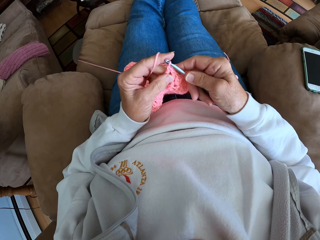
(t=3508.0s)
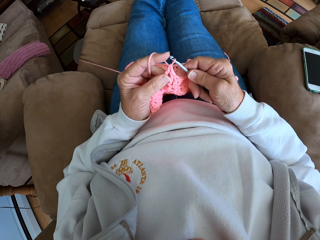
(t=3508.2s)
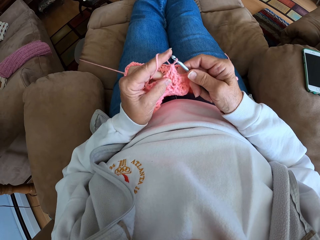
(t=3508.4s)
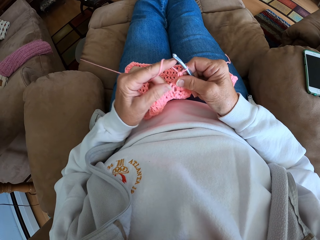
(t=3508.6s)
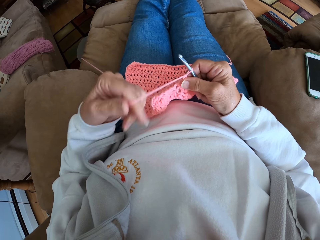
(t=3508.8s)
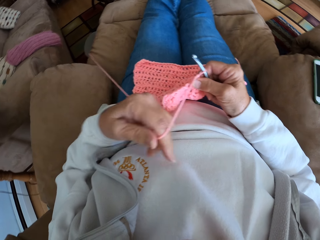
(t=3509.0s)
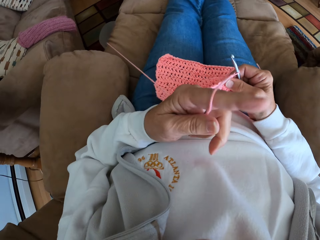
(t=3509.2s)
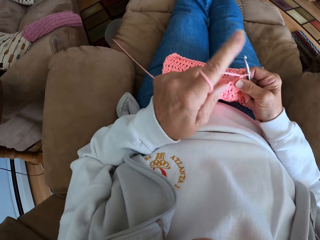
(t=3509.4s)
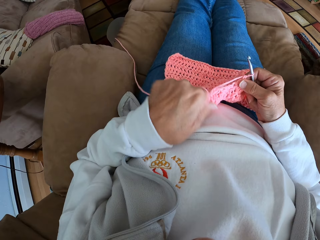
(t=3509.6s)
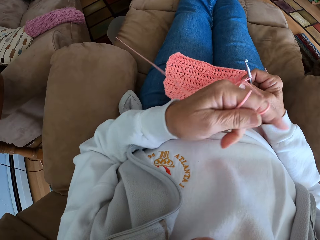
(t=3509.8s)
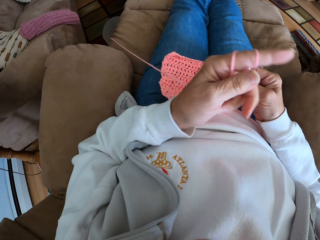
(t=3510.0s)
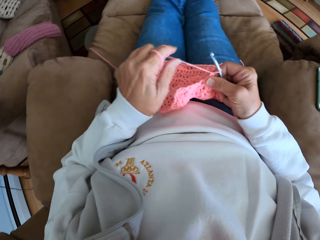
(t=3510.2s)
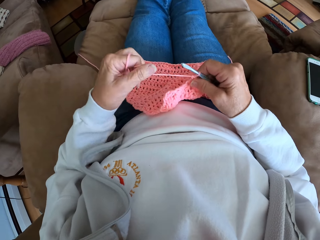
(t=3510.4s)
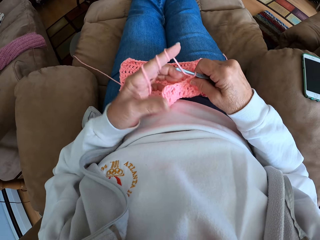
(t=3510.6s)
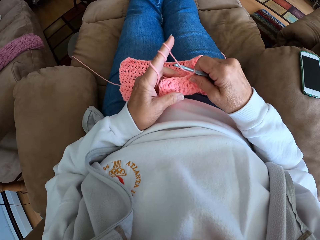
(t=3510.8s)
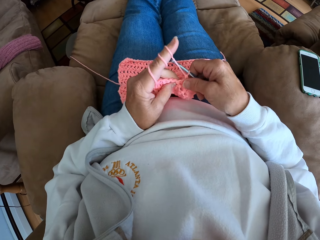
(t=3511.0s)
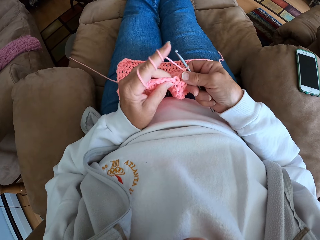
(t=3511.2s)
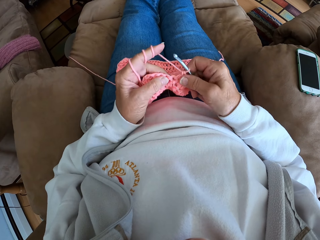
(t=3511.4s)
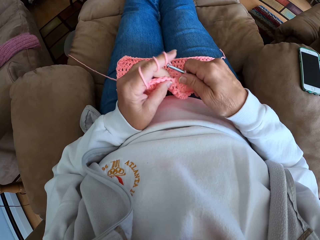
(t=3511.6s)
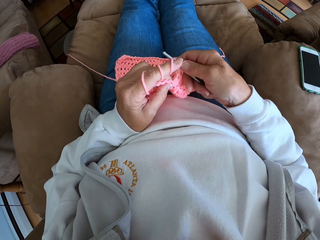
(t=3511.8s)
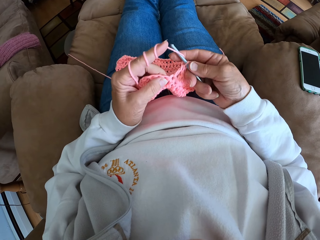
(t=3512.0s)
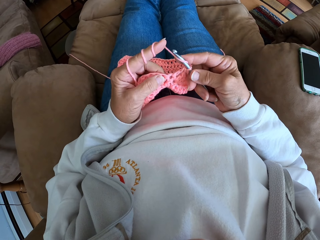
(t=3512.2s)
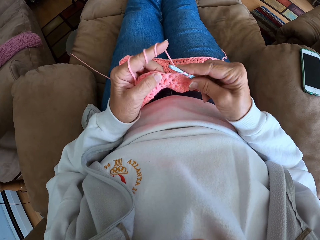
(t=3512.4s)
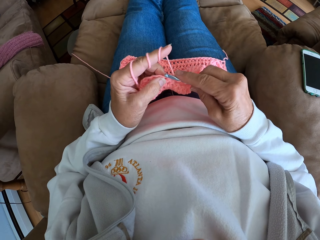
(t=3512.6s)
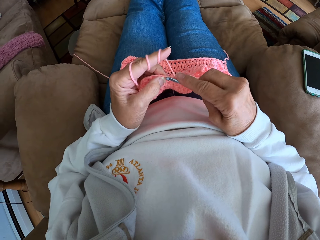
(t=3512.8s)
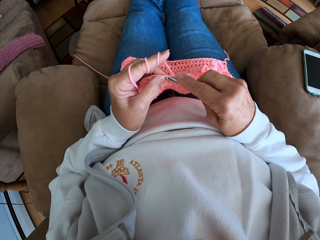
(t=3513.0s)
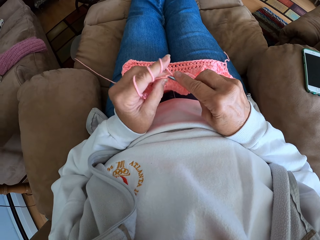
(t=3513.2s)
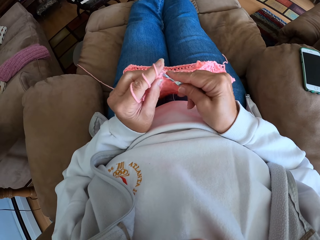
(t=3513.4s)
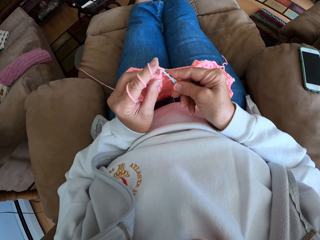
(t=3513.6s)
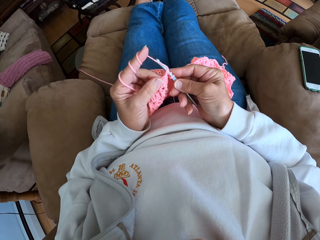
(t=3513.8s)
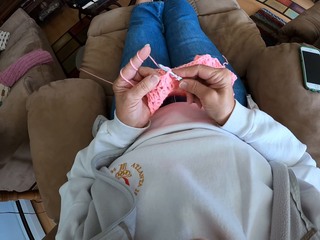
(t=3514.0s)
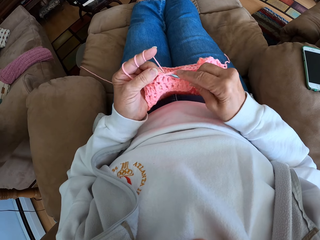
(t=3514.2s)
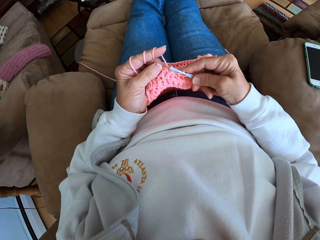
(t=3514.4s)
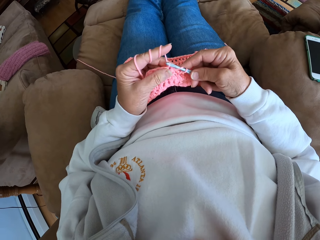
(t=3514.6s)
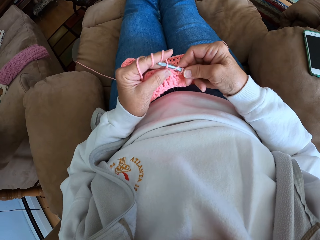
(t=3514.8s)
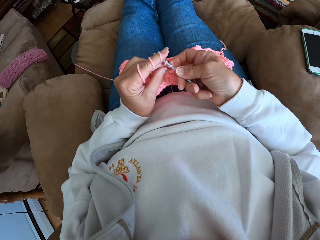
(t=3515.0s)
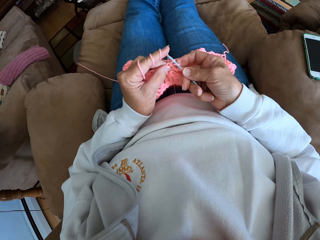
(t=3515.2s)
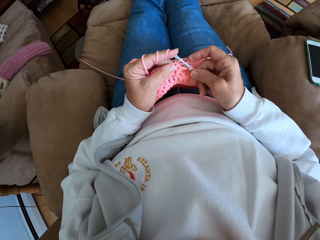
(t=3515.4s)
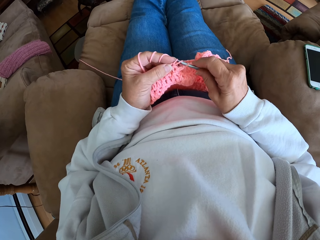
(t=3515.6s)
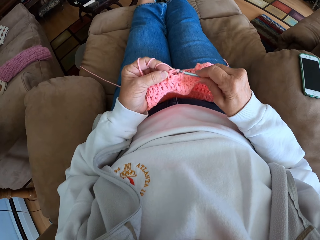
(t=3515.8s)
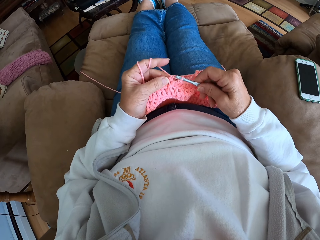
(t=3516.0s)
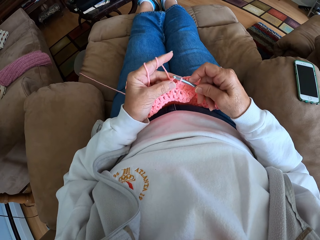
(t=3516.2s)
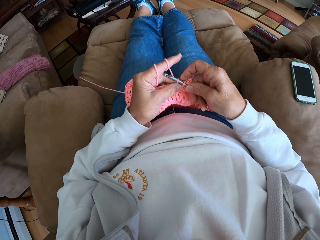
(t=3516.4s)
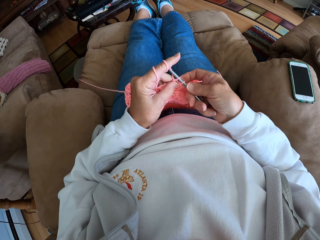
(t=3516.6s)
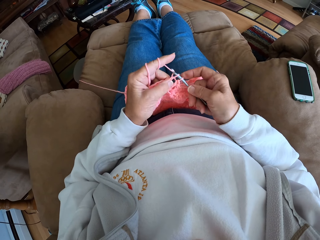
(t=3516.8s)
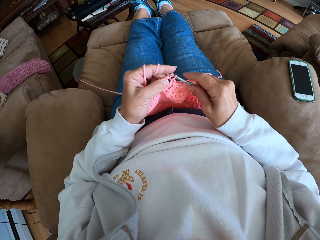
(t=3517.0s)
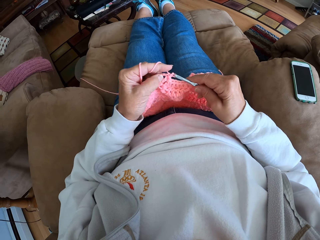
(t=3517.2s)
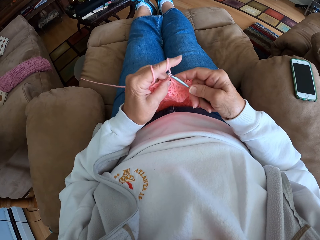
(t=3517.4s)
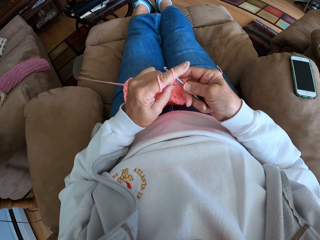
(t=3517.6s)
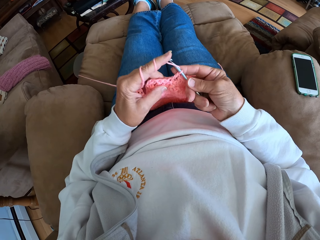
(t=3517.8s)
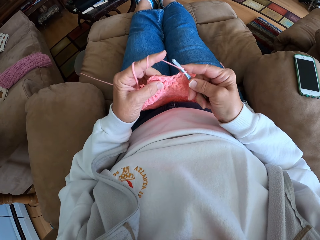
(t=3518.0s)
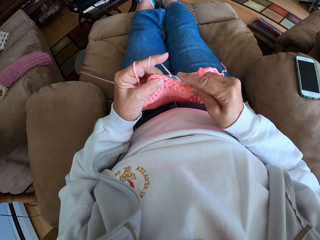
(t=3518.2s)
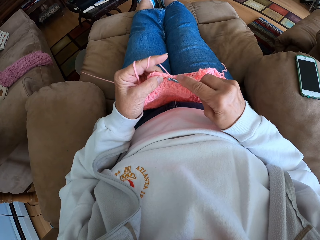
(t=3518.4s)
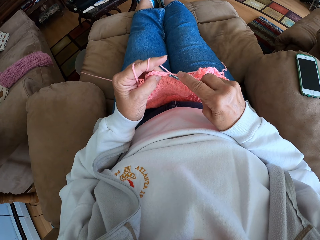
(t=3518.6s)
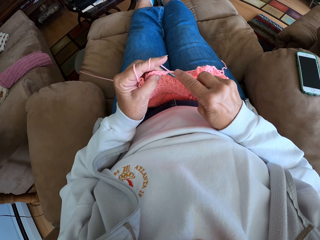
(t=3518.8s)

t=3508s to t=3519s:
The camera wearer twists the yarn around her left hand again. She continues crocheting with the yarn.

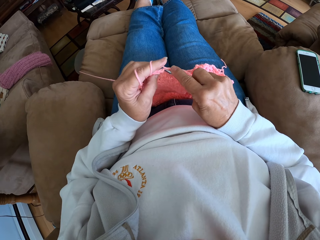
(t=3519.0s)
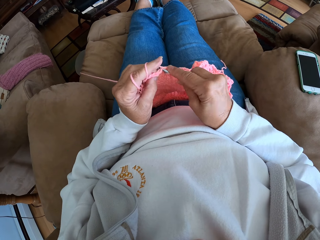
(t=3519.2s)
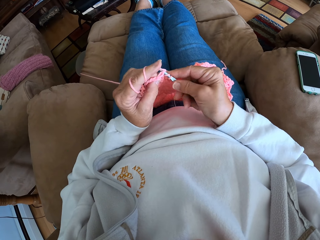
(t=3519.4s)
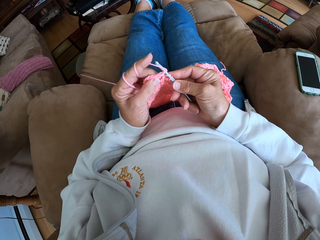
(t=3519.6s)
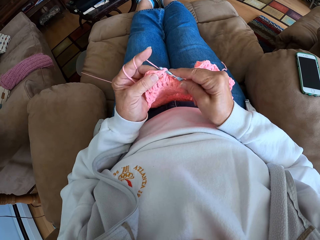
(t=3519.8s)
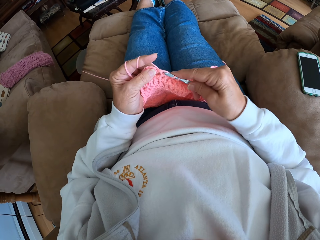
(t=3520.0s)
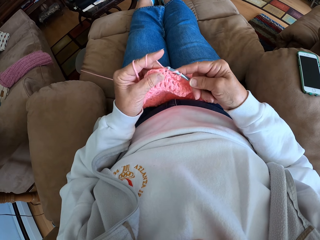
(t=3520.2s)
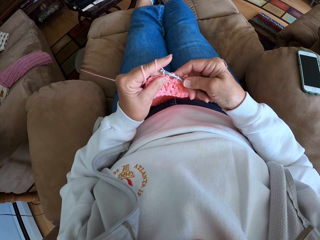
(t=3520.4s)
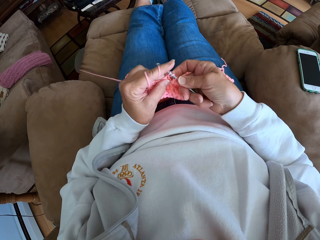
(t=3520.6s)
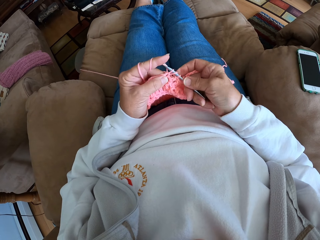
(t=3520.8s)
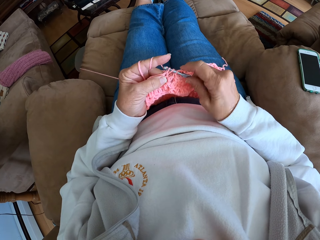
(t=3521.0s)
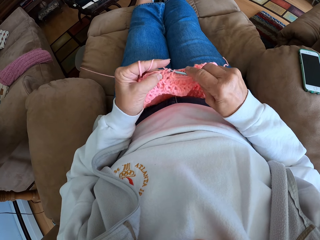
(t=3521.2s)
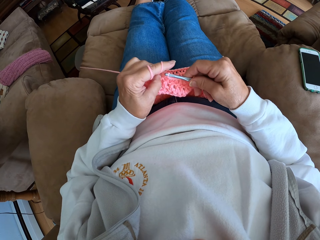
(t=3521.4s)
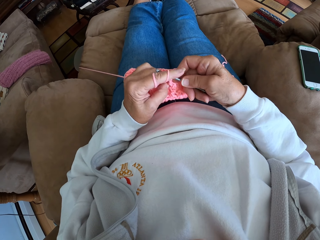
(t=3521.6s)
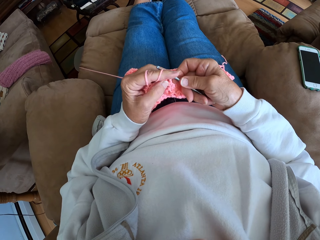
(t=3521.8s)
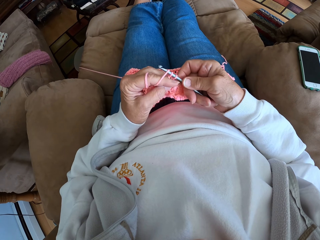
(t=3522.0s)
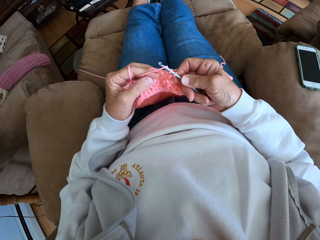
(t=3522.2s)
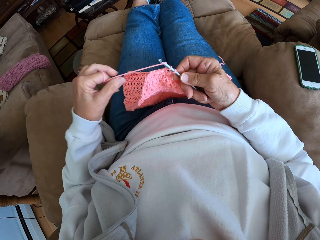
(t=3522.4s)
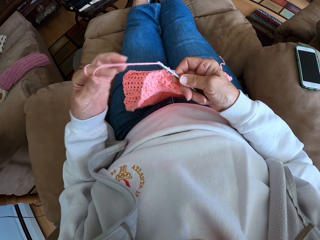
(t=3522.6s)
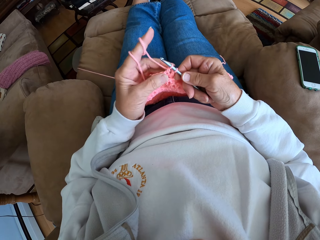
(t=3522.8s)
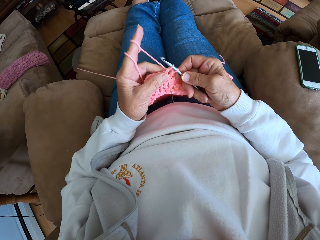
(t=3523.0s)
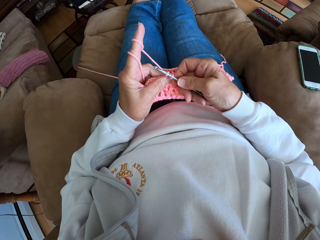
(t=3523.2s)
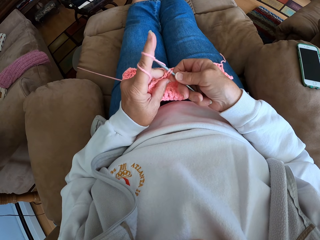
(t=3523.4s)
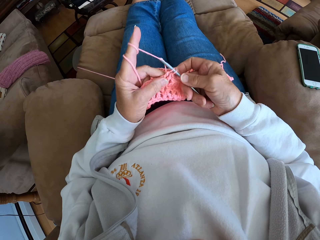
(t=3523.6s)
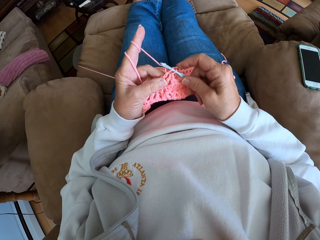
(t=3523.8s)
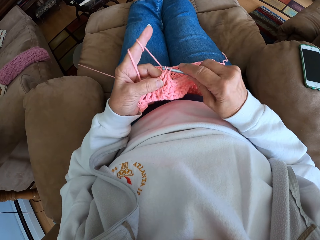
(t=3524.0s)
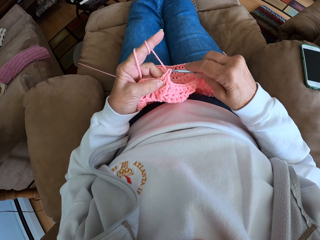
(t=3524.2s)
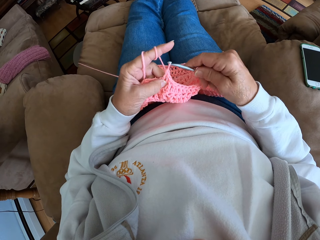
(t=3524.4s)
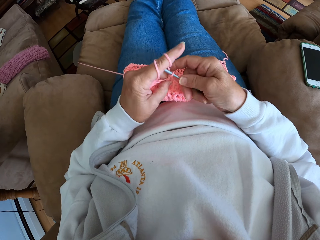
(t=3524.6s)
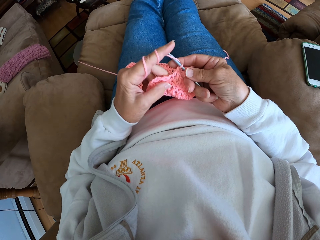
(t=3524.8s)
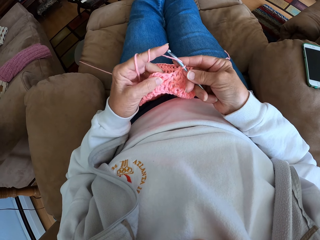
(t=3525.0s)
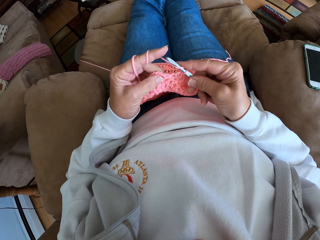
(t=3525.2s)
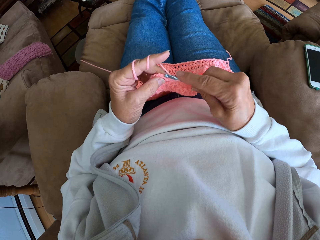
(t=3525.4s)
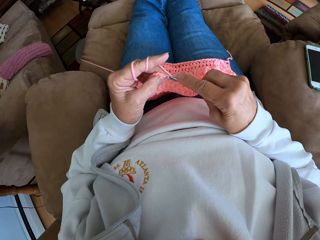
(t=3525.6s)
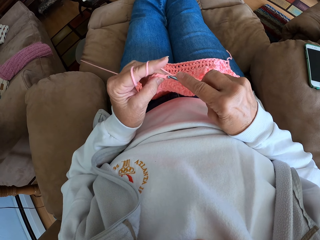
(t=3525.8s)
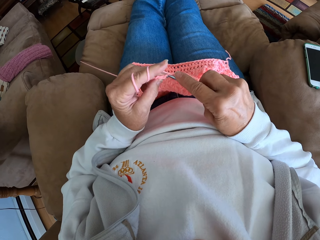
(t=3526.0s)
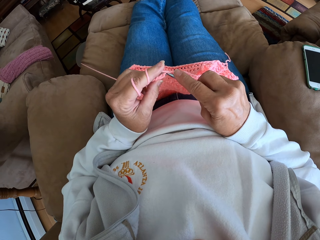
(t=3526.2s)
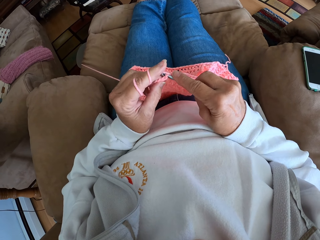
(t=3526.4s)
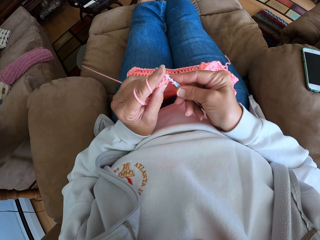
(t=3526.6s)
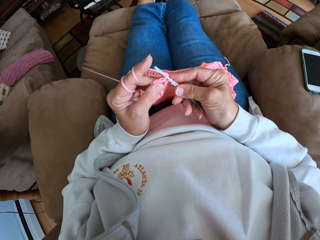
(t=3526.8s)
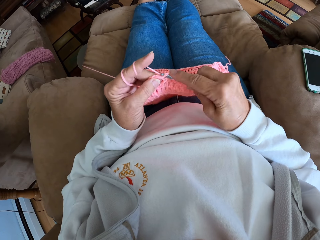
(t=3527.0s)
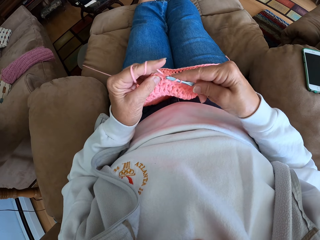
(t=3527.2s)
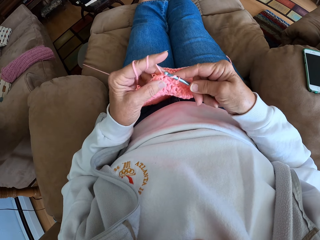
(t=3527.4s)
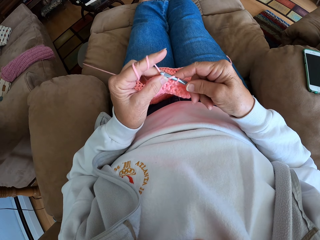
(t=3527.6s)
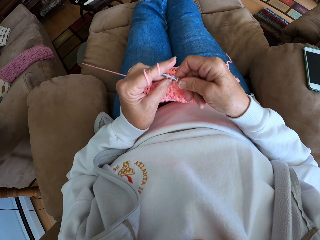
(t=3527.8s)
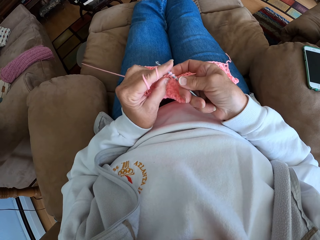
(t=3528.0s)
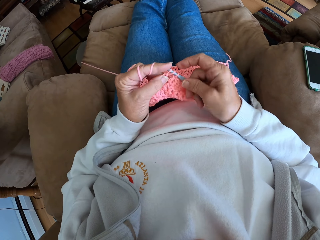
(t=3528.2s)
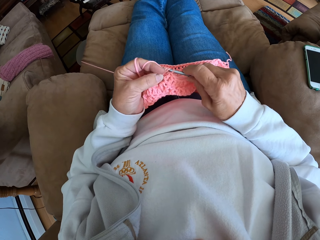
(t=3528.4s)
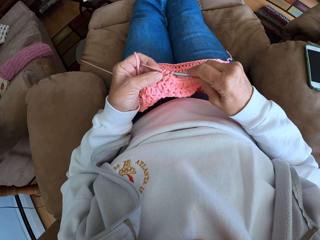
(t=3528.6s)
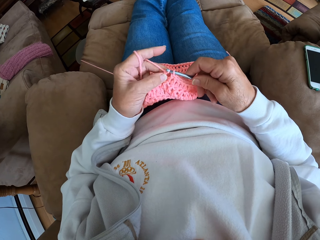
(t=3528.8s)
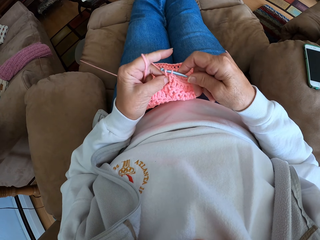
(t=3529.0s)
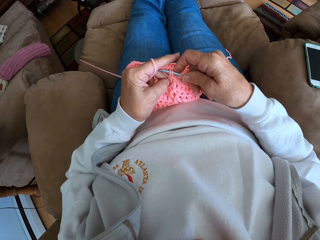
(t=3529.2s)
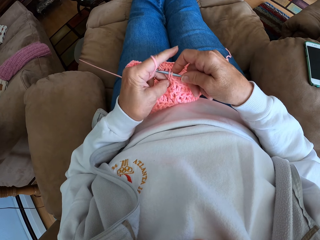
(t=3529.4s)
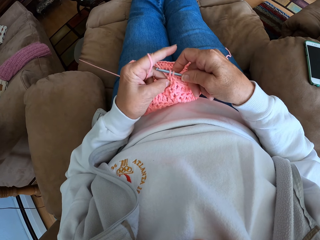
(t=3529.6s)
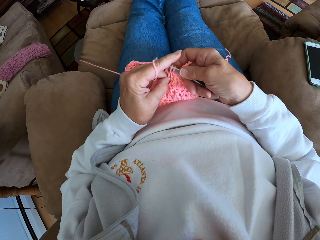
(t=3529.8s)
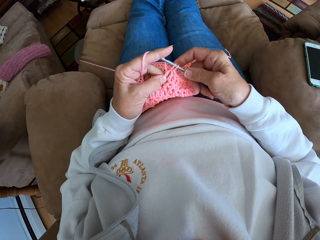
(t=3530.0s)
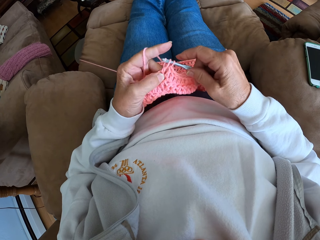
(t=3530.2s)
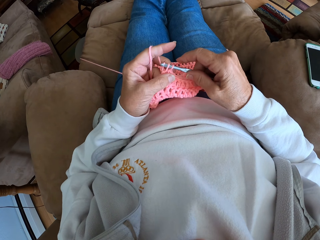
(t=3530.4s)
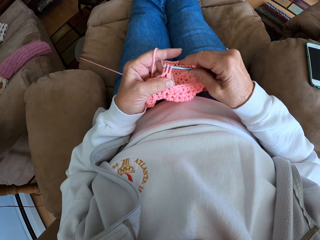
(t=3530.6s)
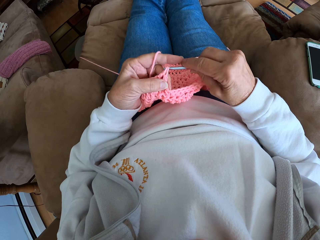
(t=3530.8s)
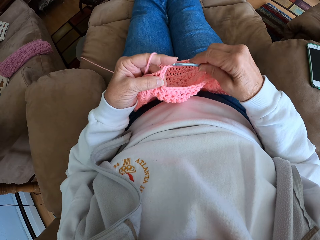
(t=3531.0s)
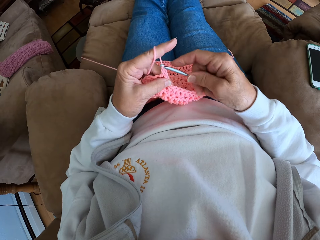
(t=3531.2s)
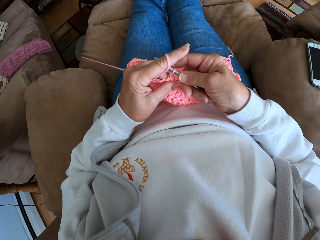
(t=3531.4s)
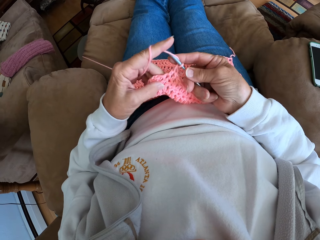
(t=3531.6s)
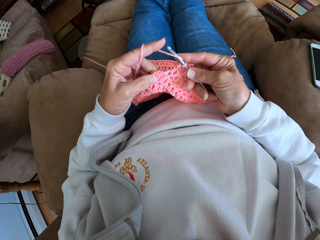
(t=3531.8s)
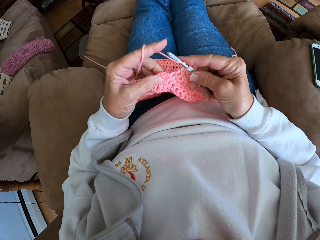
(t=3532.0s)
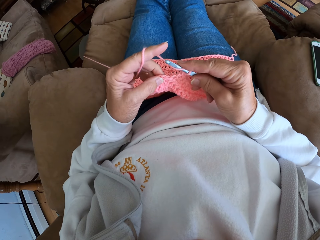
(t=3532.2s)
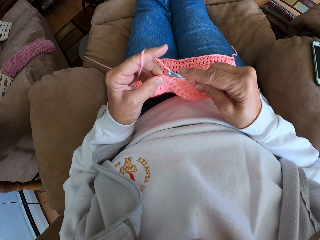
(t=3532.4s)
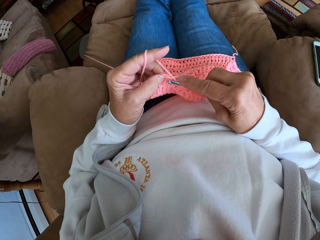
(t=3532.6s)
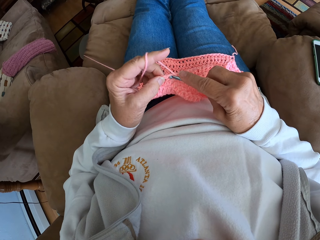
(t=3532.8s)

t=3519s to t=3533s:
The camera wearer twists the yarn around her left hand again. She continues crocheting with the yarn.
